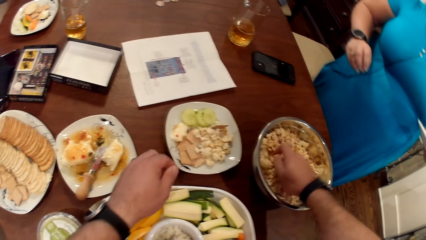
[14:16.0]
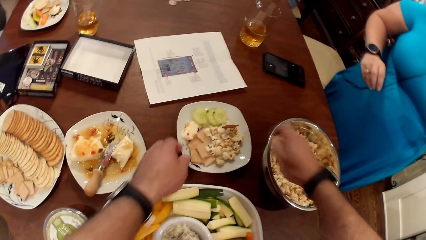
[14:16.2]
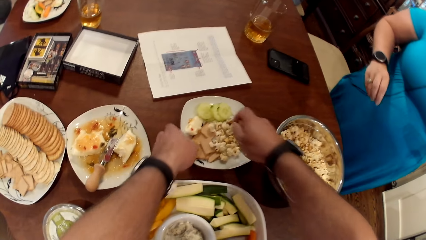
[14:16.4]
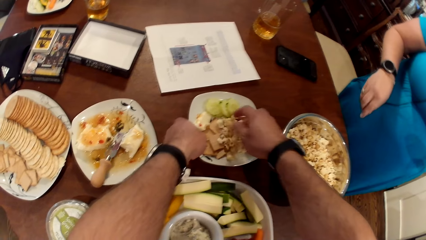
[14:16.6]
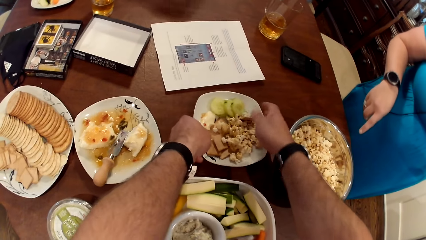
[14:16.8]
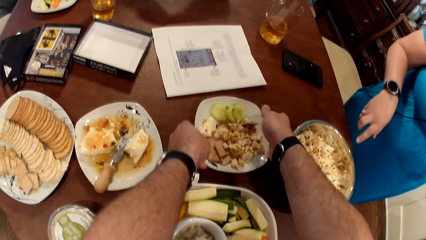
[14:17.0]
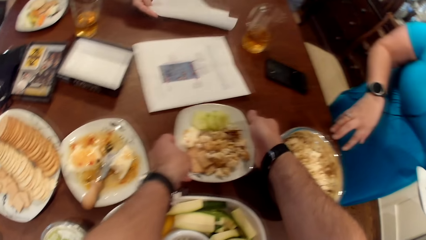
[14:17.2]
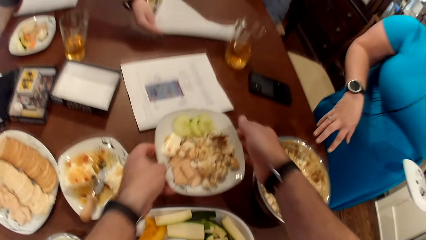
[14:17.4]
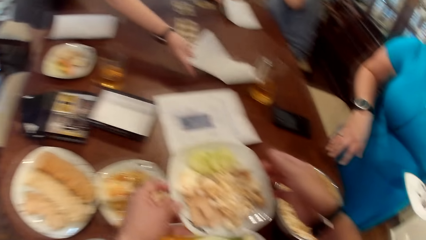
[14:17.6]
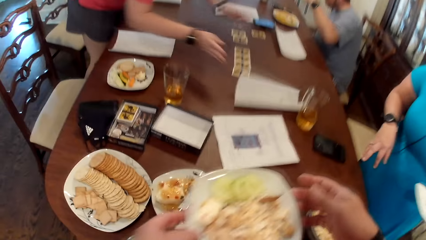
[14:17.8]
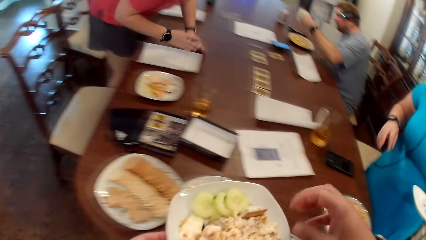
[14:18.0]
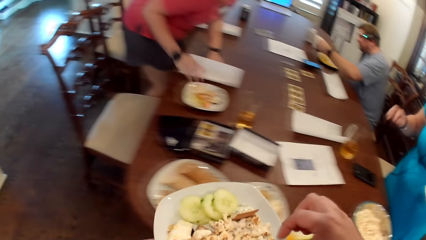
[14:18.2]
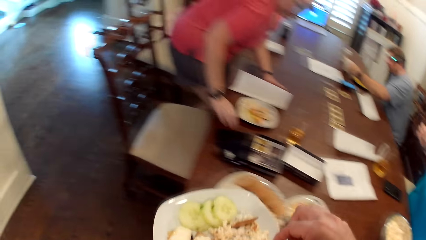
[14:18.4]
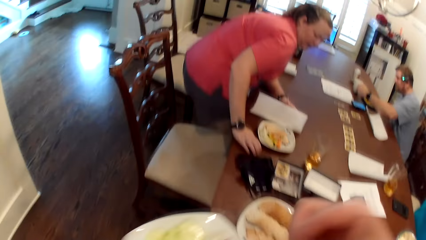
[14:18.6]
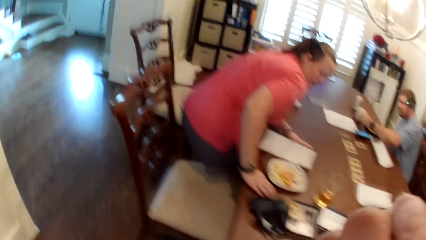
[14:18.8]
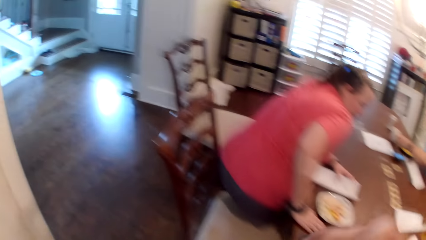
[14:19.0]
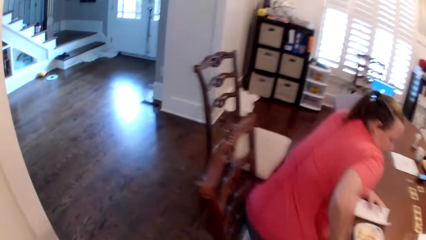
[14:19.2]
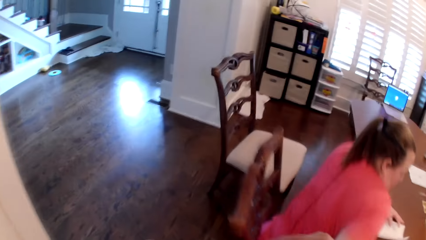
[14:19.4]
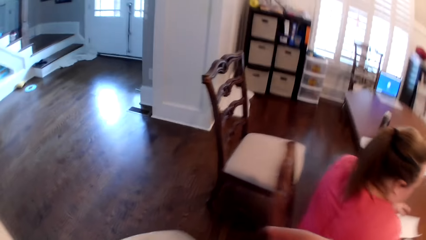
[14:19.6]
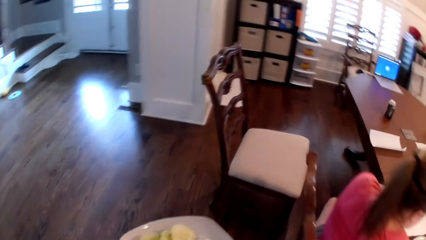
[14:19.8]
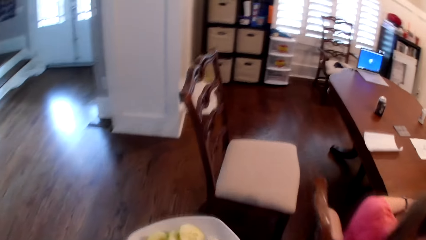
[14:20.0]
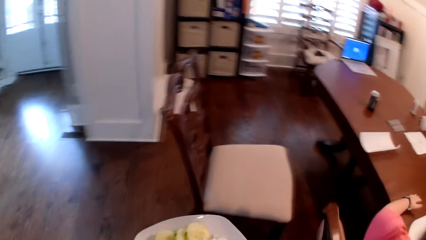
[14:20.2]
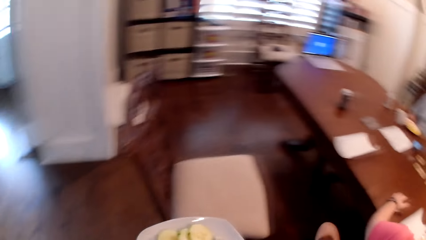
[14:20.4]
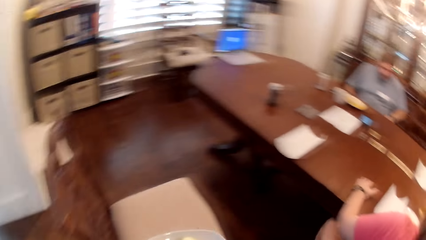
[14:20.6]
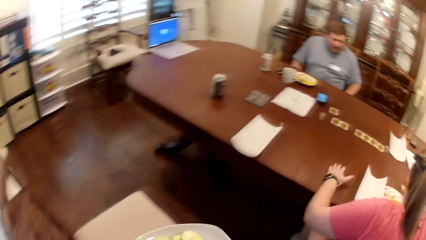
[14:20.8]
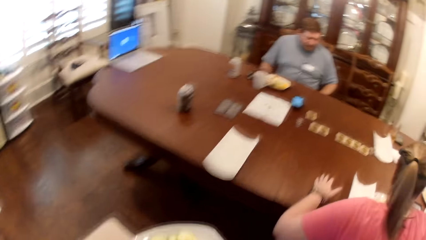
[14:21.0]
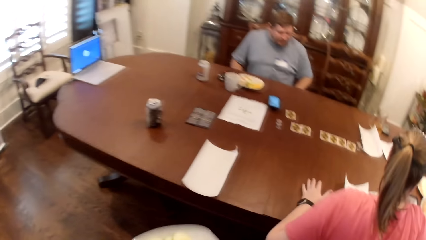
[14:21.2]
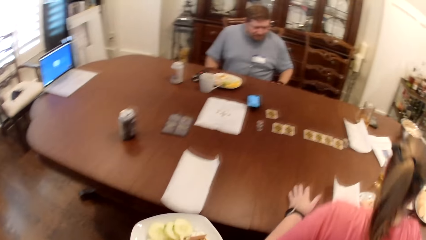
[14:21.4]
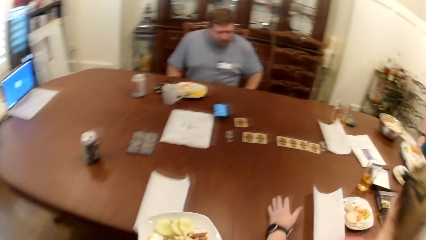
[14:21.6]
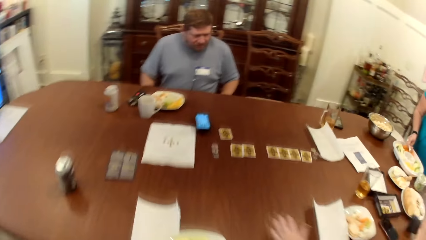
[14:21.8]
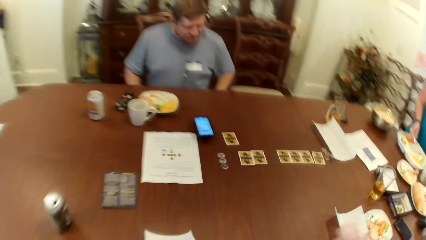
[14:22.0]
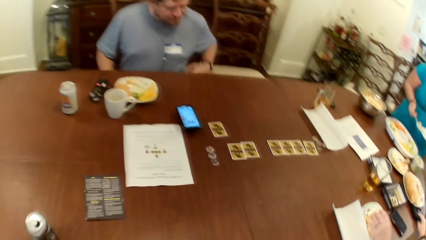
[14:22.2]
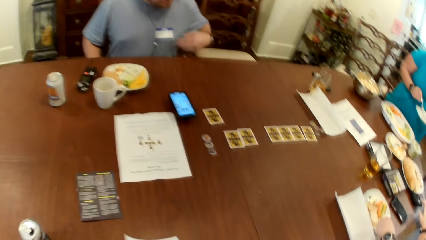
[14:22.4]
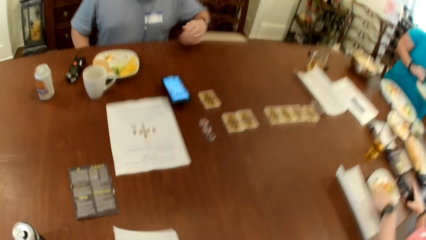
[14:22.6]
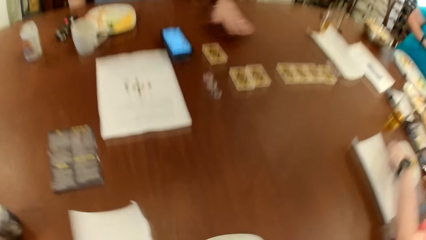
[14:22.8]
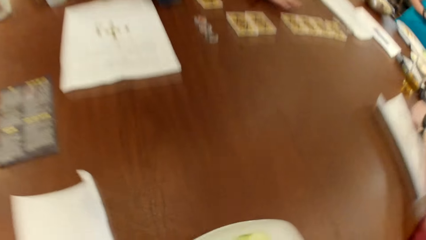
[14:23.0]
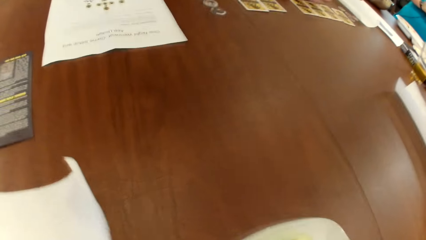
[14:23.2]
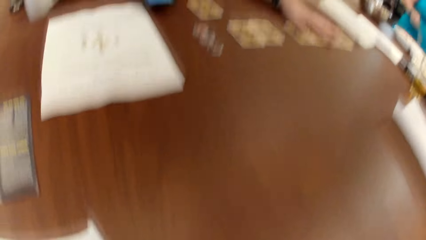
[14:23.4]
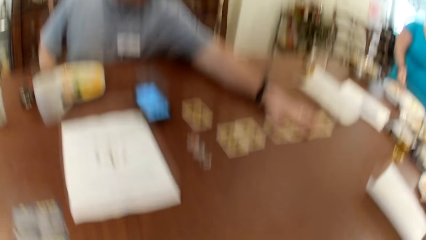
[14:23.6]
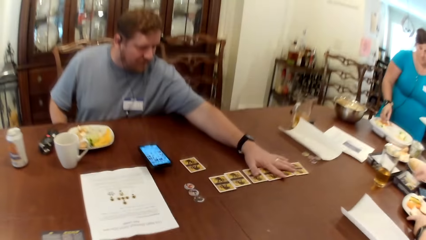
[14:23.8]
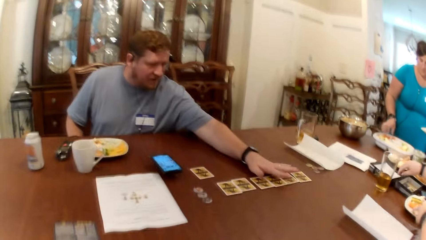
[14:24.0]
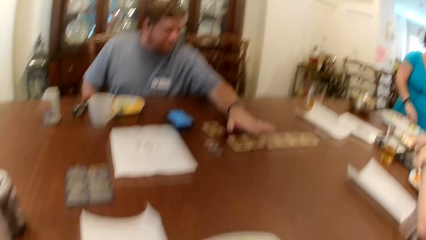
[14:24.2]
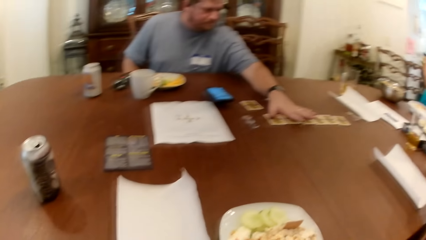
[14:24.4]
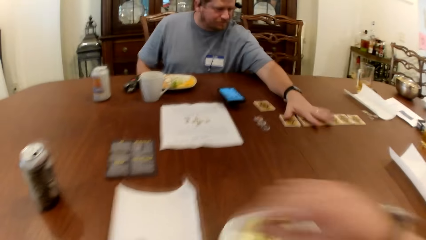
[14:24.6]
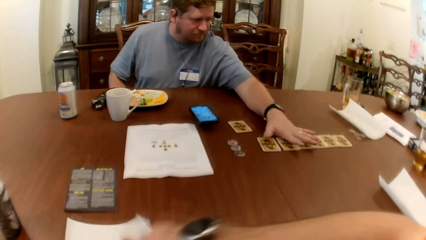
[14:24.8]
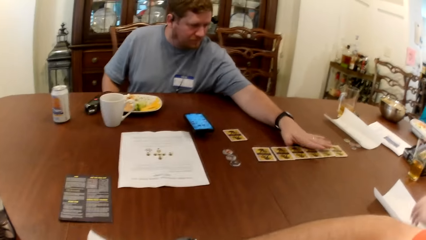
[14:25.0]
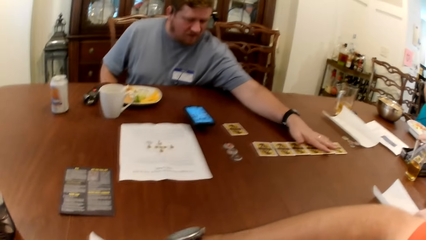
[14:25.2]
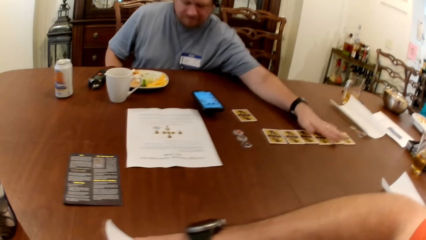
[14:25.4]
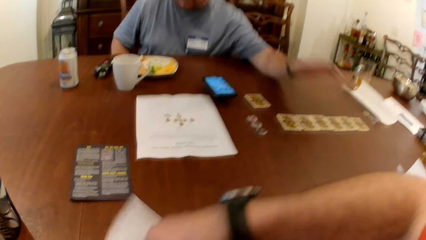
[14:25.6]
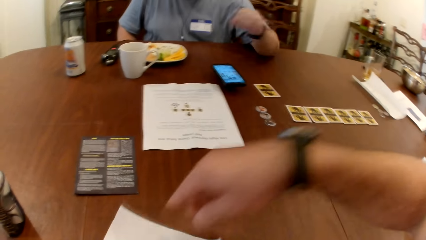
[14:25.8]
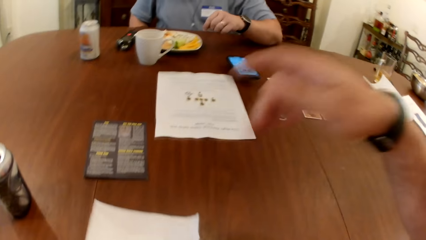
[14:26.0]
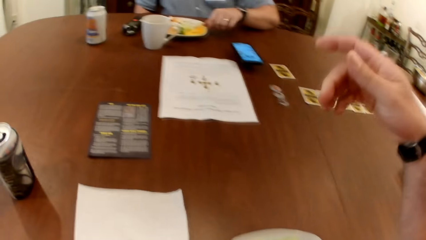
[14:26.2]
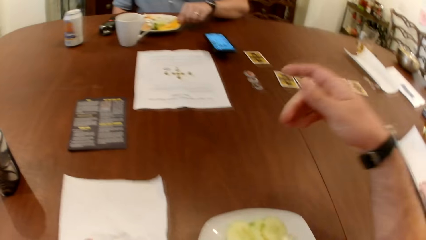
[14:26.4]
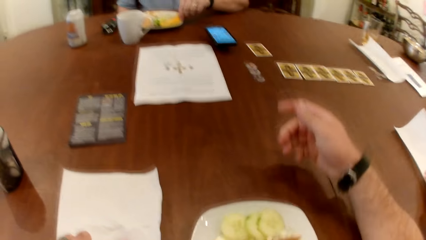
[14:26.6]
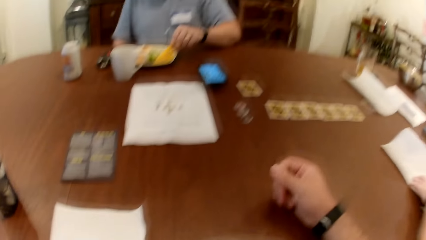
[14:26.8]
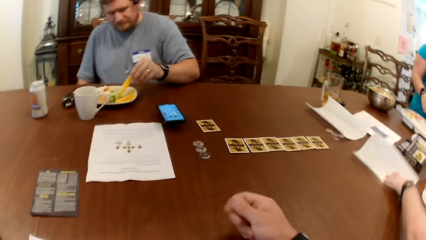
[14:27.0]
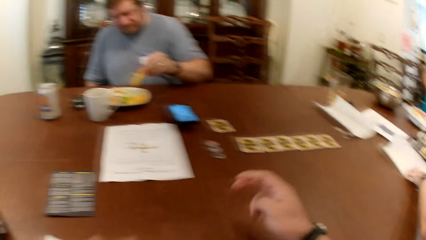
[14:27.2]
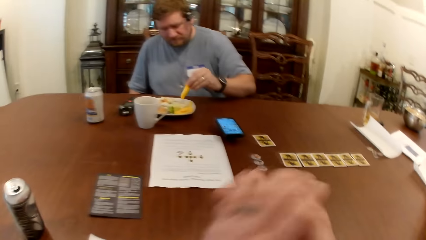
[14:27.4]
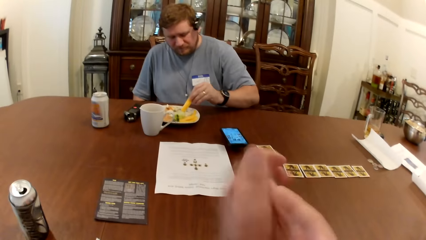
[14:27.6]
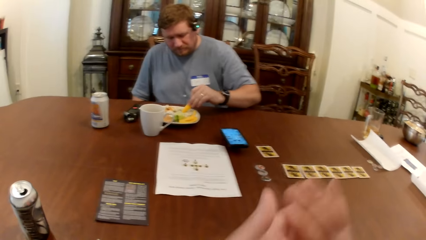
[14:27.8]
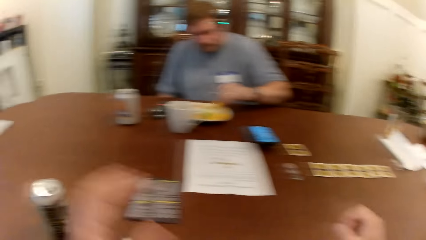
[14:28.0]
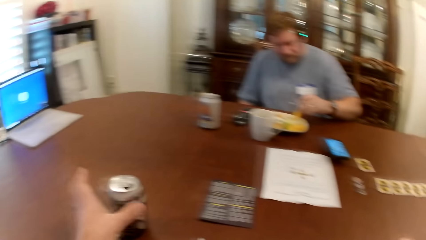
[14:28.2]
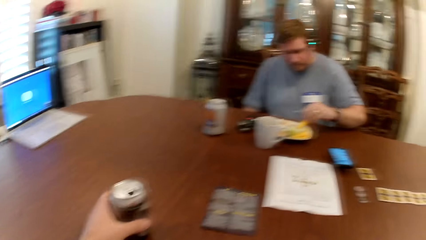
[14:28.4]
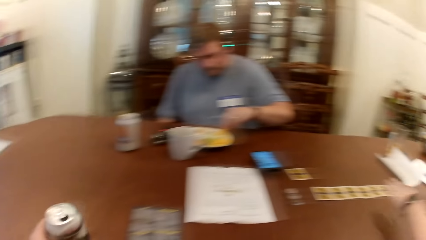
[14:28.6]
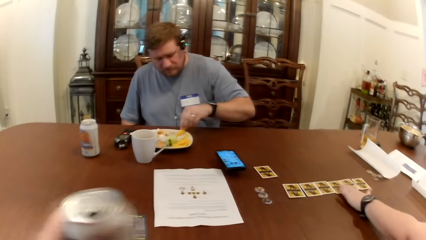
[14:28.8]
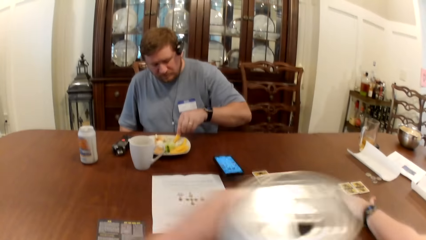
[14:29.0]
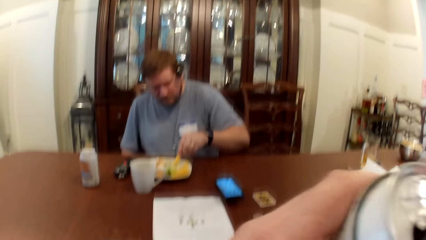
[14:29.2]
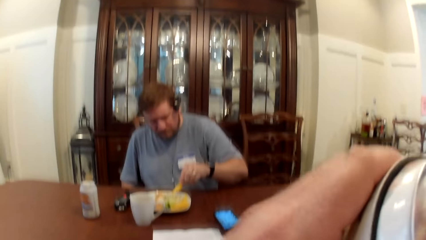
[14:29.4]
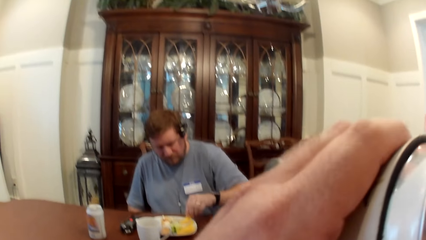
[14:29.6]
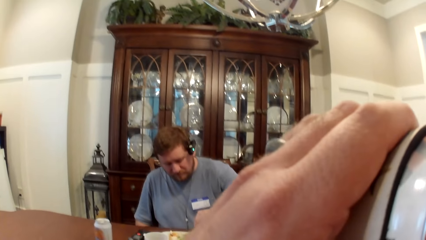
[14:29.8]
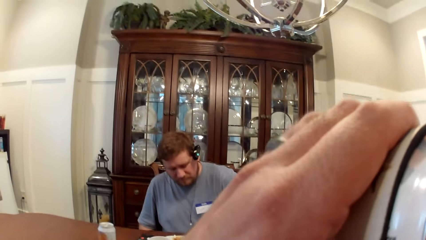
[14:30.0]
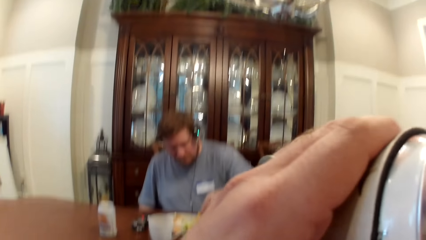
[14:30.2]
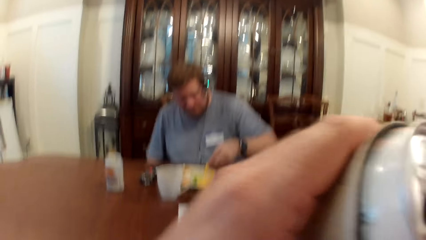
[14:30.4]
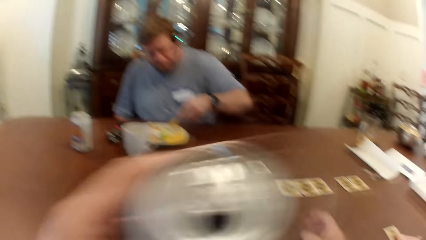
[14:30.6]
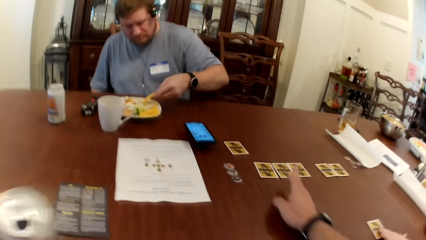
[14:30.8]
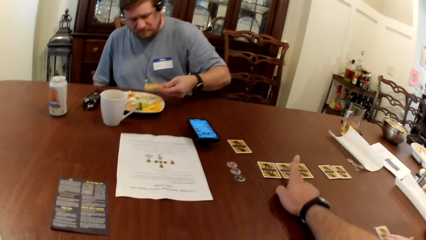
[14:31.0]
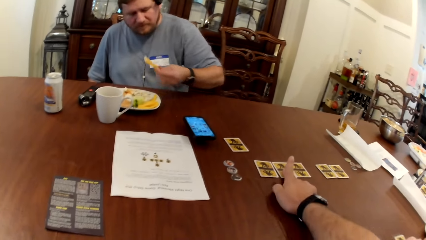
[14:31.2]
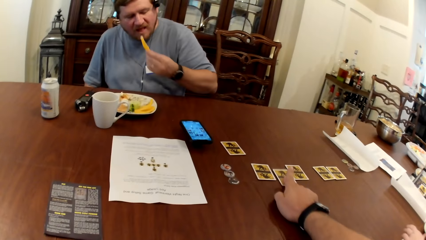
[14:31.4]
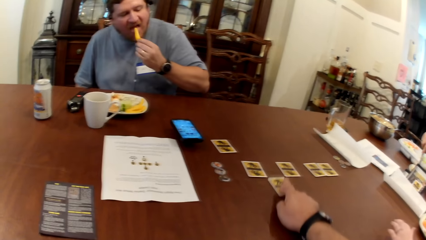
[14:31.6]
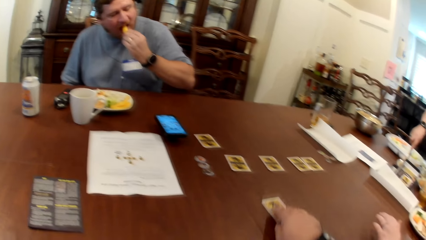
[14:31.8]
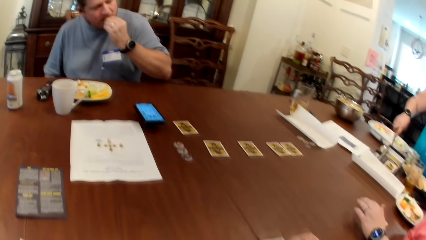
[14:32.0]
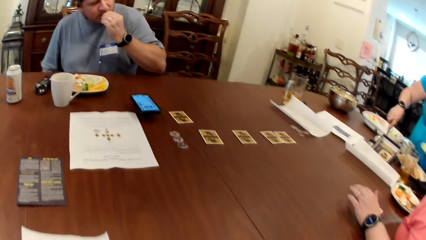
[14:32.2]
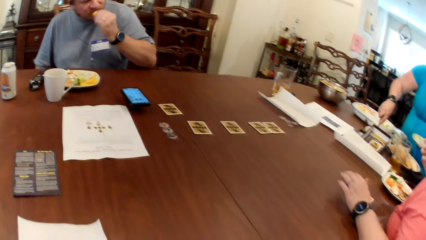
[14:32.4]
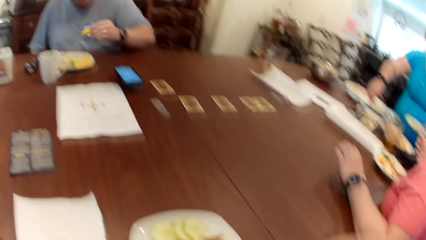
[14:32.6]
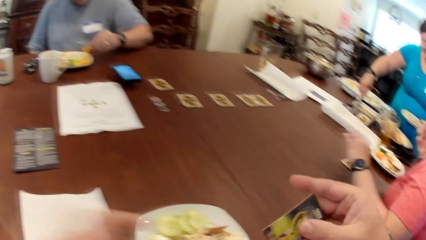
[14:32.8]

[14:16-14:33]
The camera wearer pours the popcorn in his right hand into his plate. He picks his plate from the table with his hands. A woman places a paper on the table with her right hand. The camera wearer eats from his plate of food with his right hand. He walks towards a chair by the table. The woman sits on a chair by the table. The camera wearer sits on the chair by the table. Another woman fetches some veggie with the spoon in her right hand. The camera wearer places the food in his hand on the table. The other woman pours the veggie dip on her plate with the spoon in her right hand. The camera wearer moves the paper on the table with his right hand. A man touches some cards on the table with his left hand. The man eats the chips in his left hand. The first woman moves the paper on the table with her hand. The camera wearer flaps his hands. He drinks from a canned drink on the table with his right hand. He picks the can. The first woman moves a card on the table towards her with her left hand. The camera wearer moves a card on the table towards him with his left hand. He picks a card.
